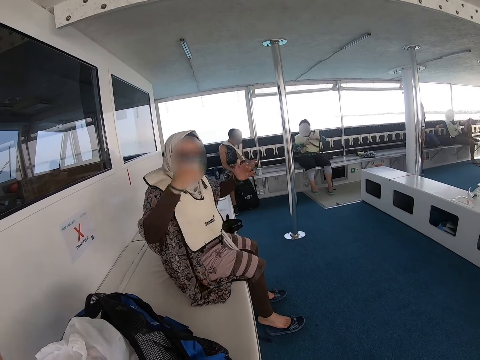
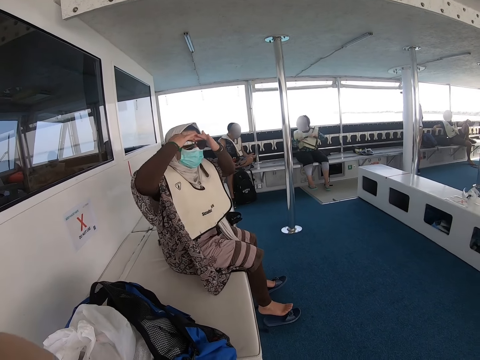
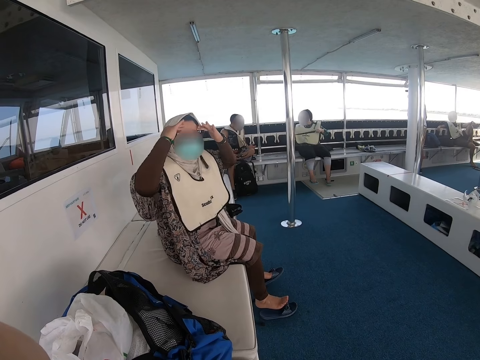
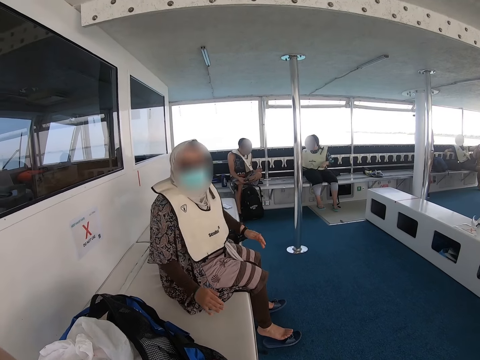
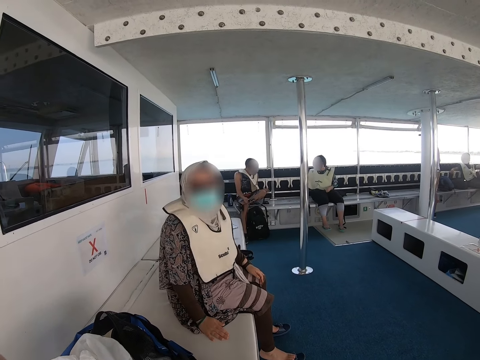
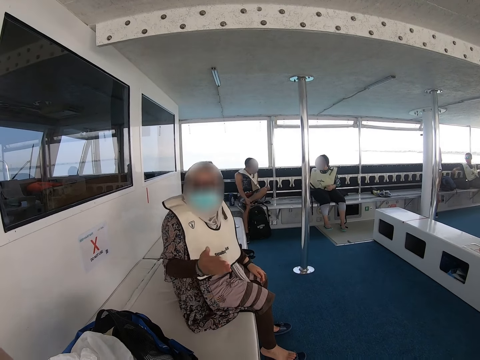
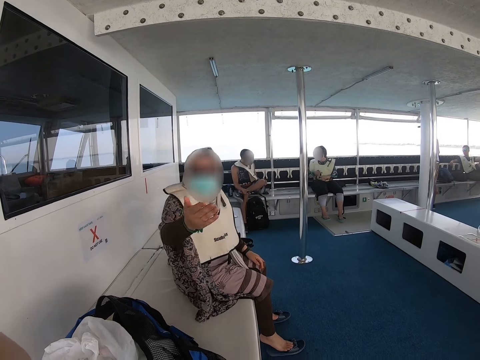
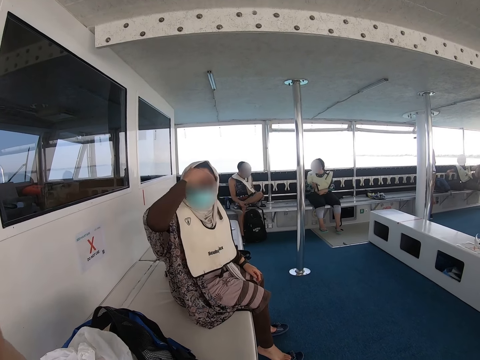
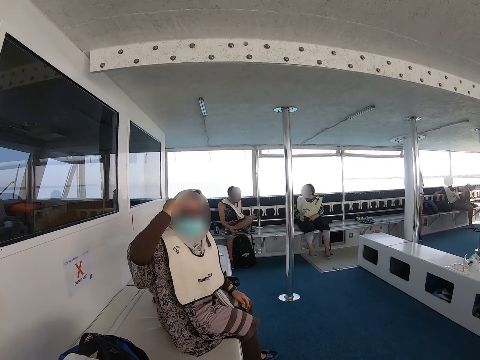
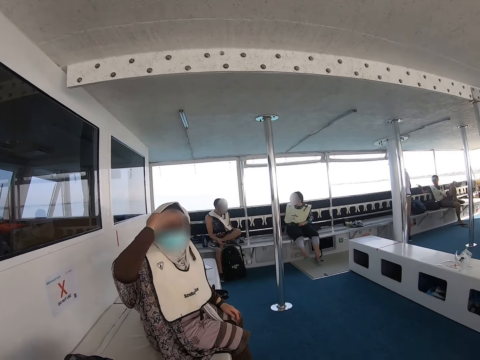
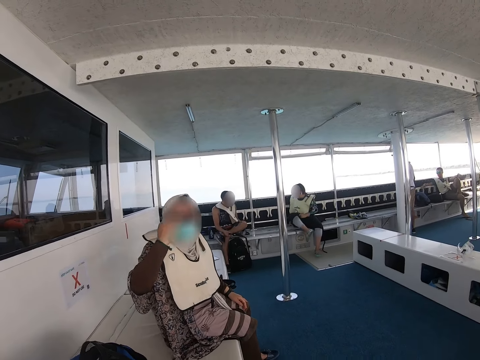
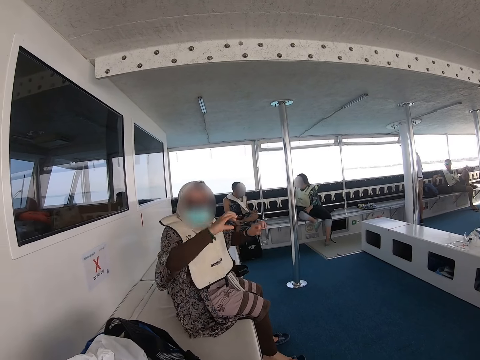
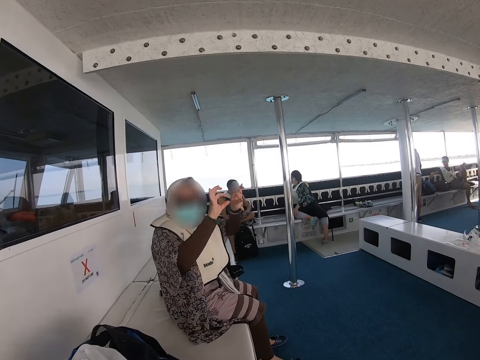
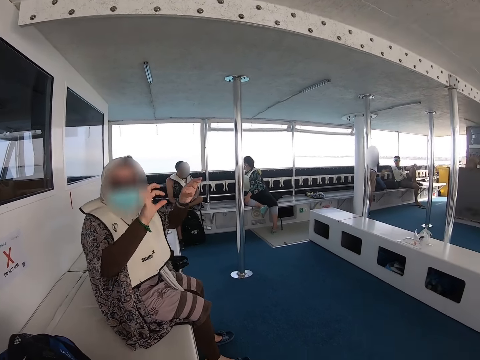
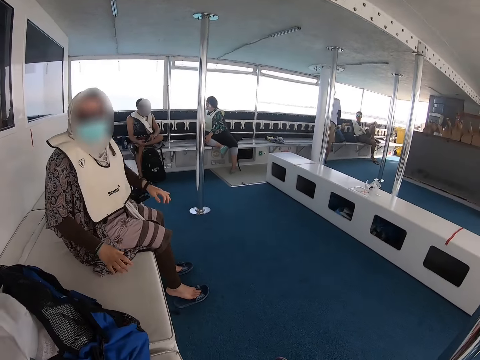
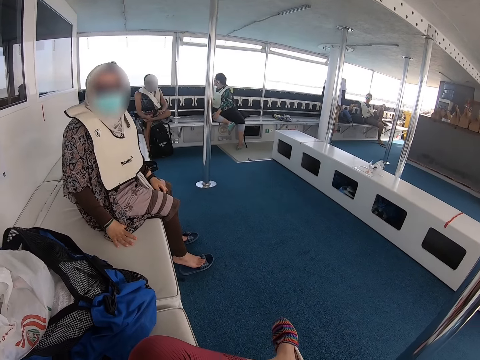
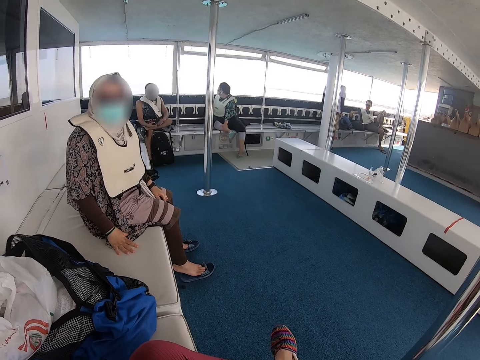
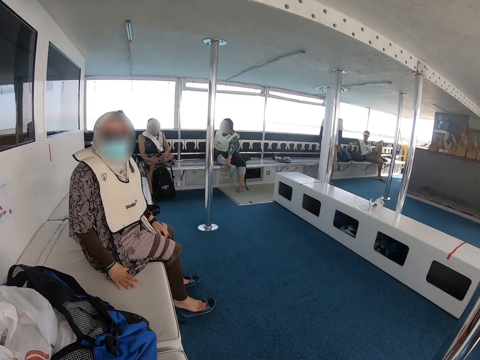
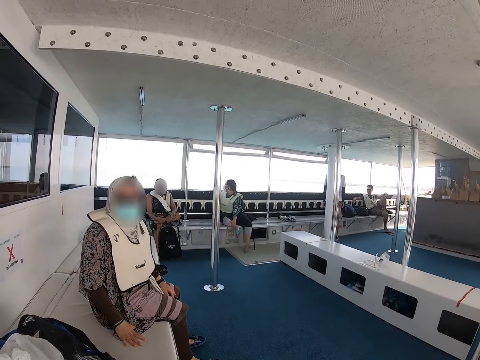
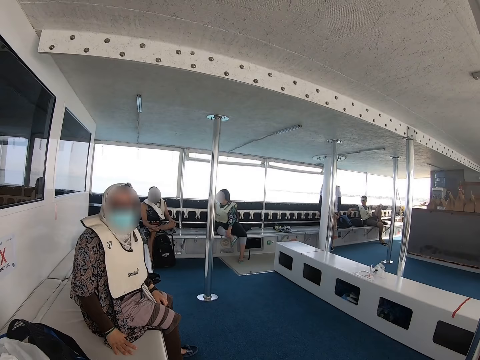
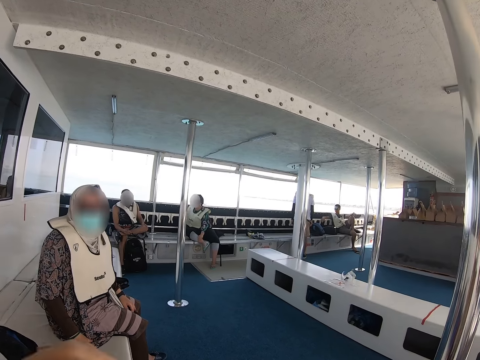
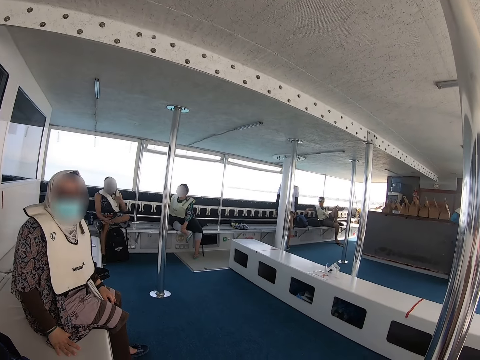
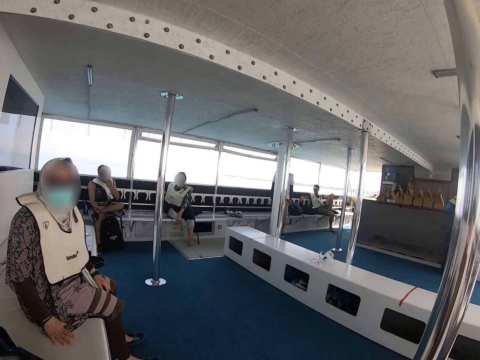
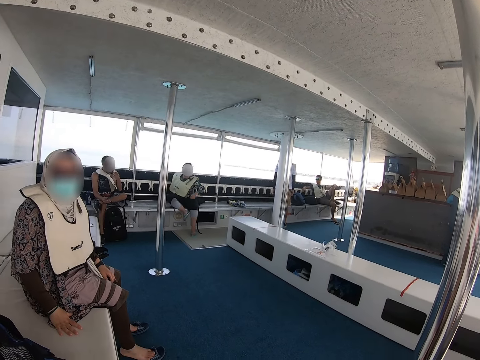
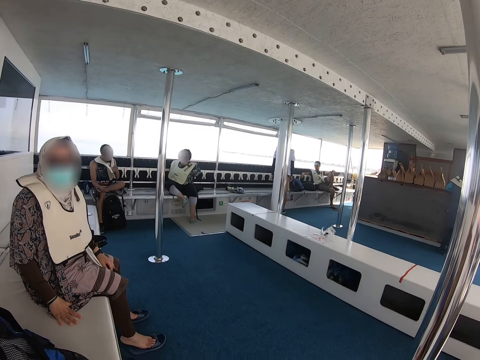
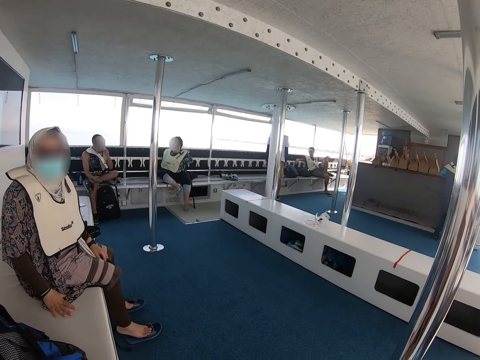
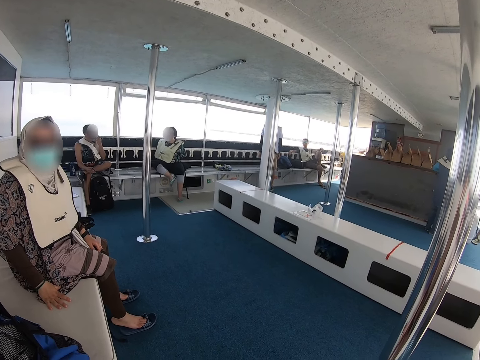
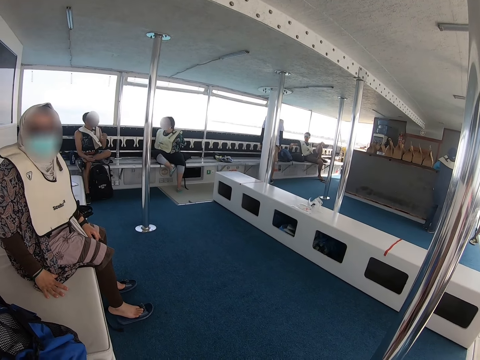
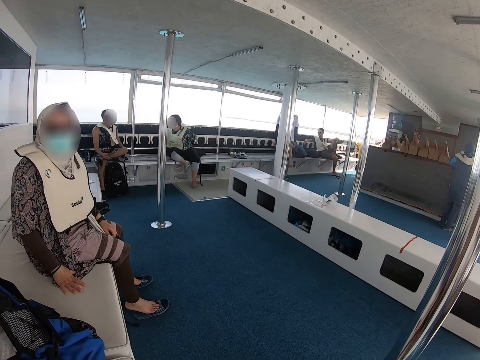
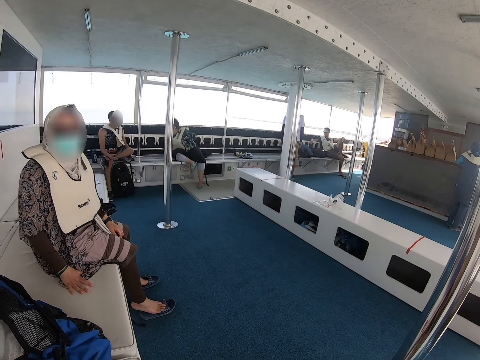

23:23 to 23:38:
The lady explains something to the camera wearer.

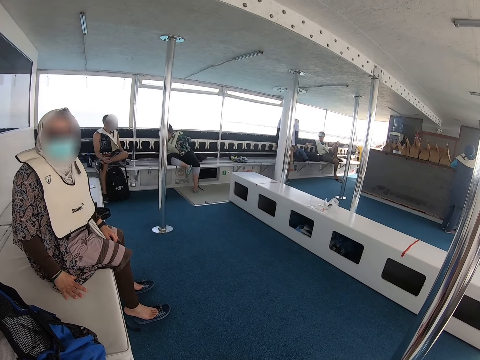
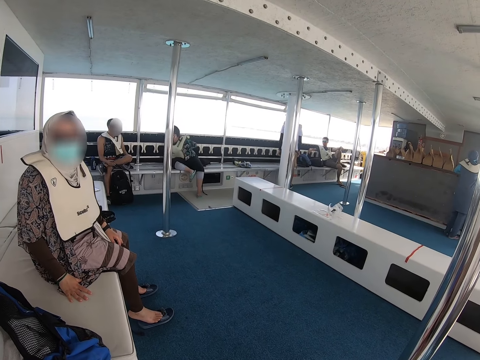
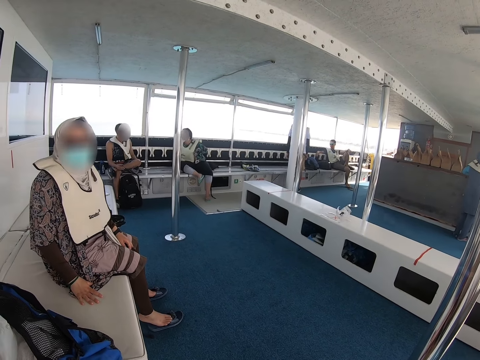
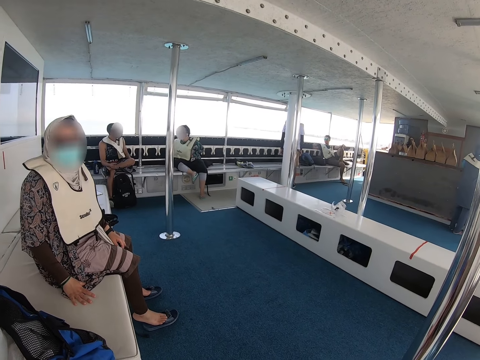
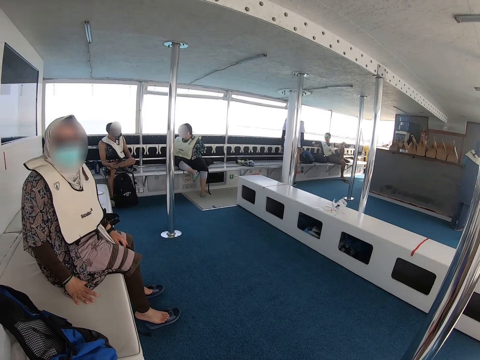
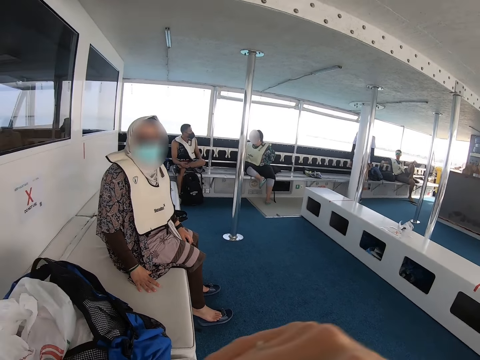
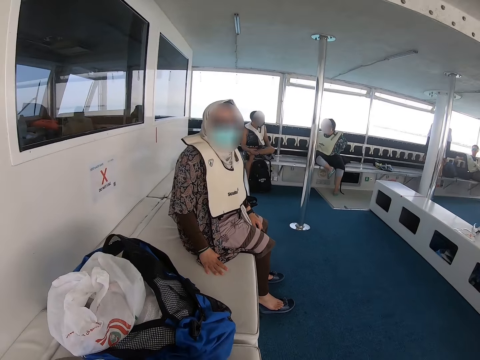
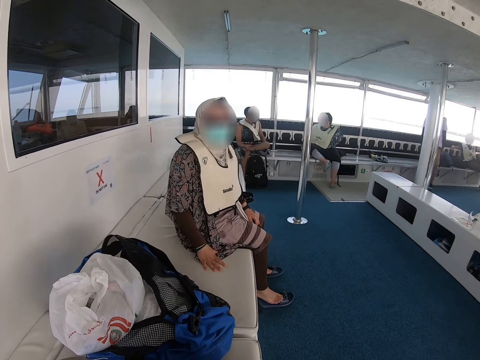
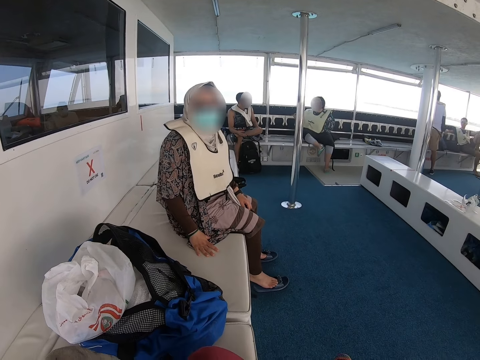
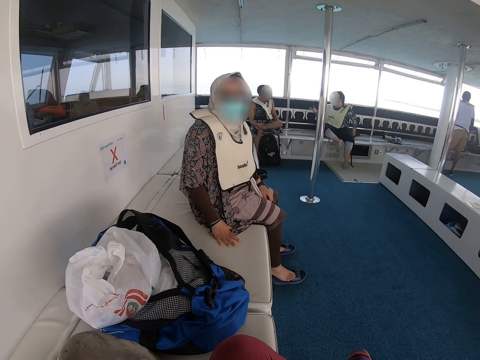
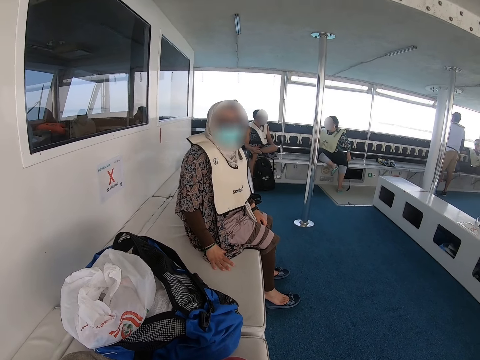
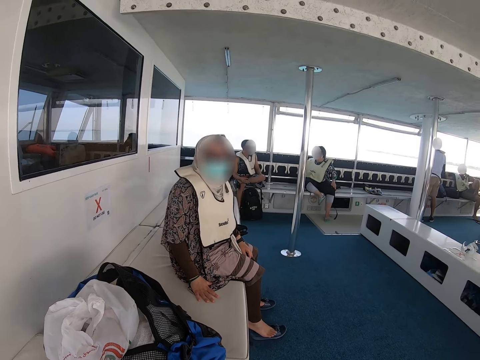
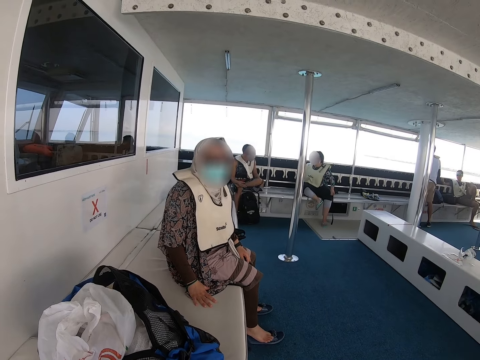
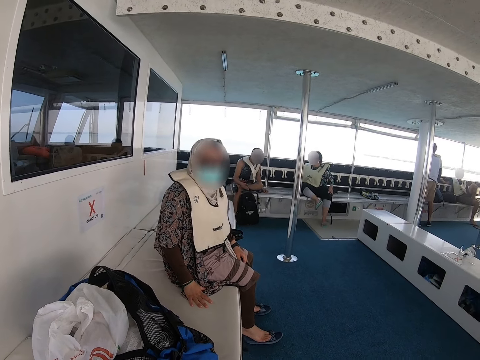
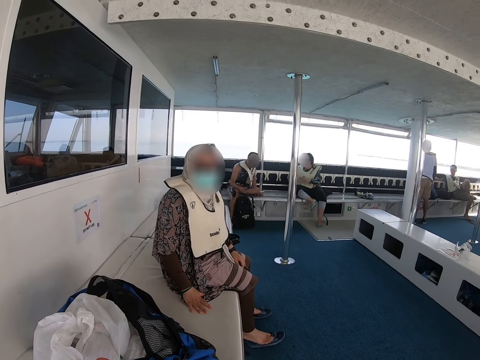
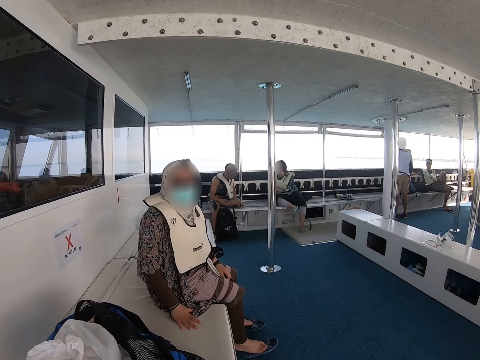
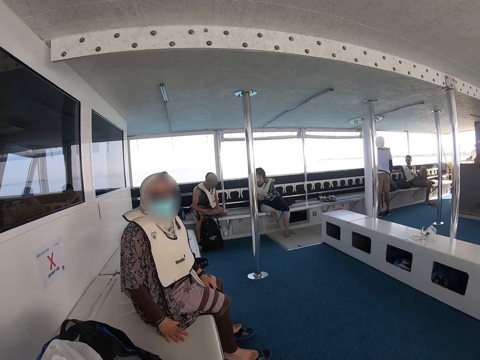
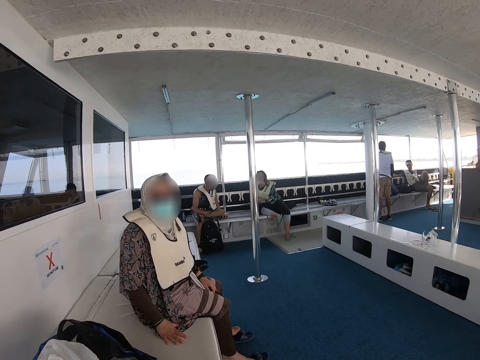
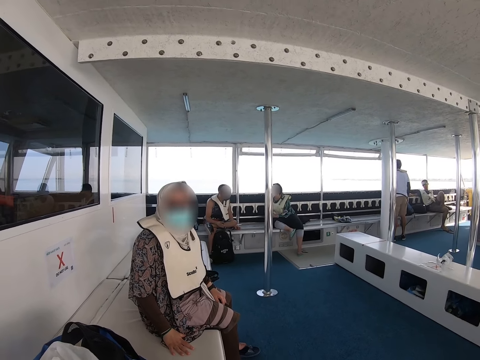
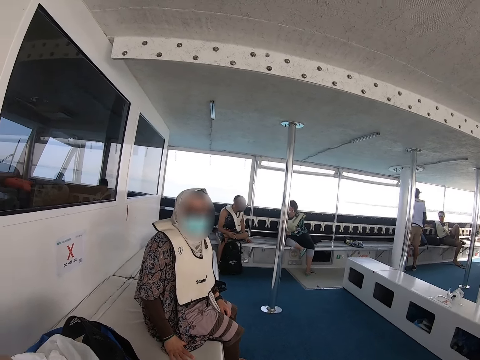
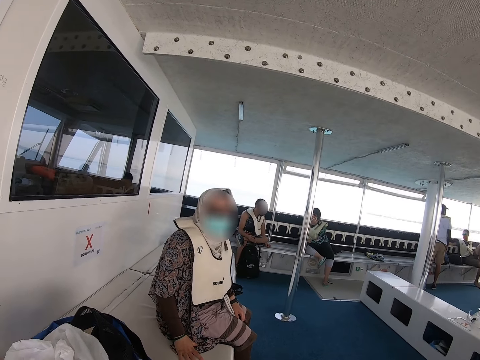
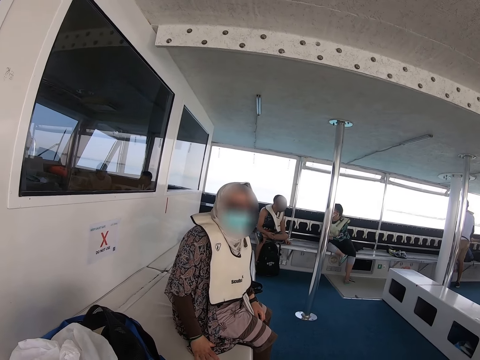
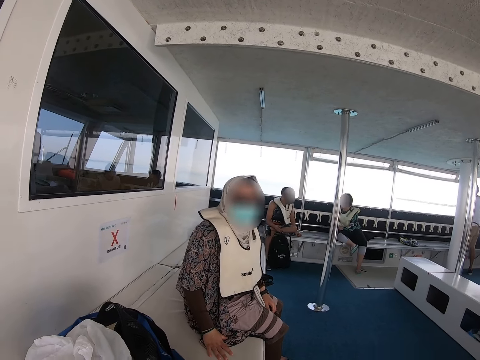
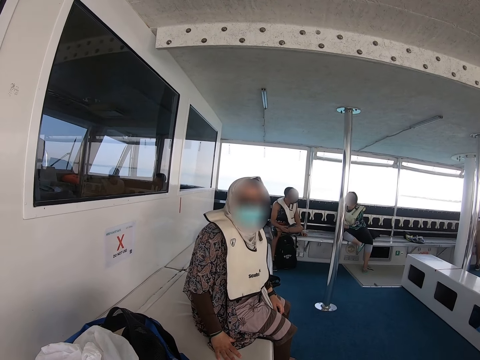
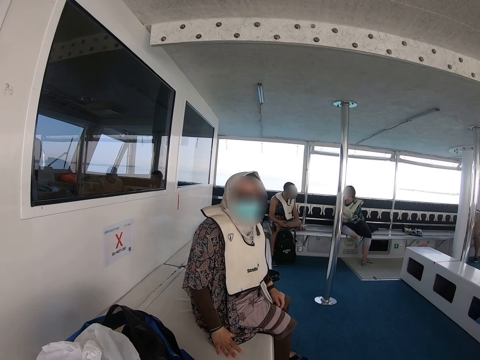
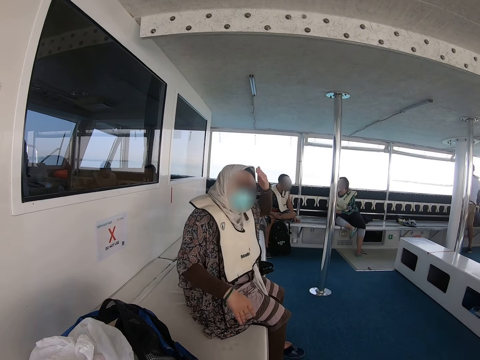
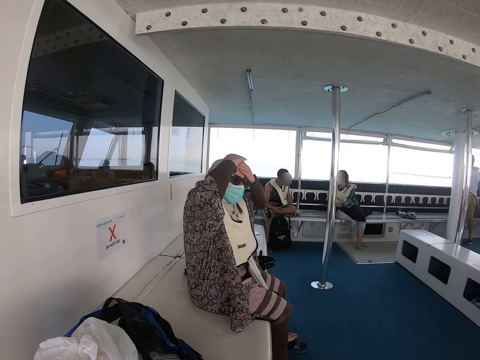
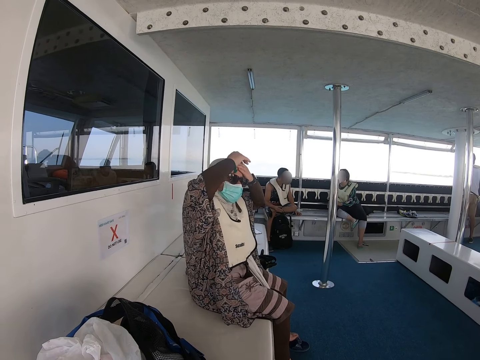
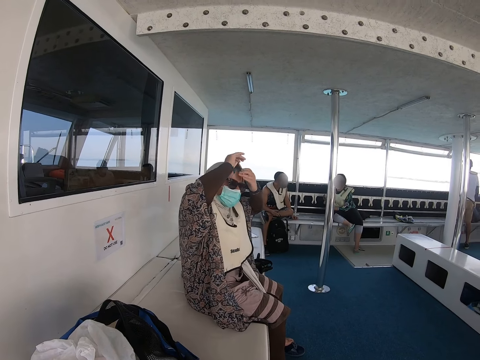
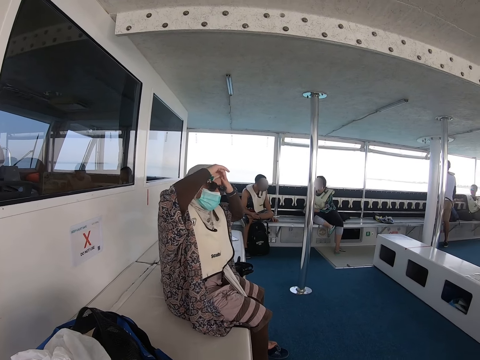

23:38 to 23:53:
The camera wearer moves hands. The lady touches her forehead.
